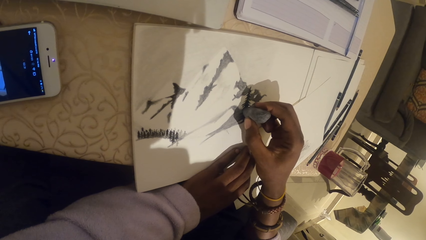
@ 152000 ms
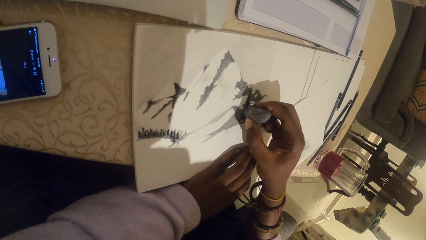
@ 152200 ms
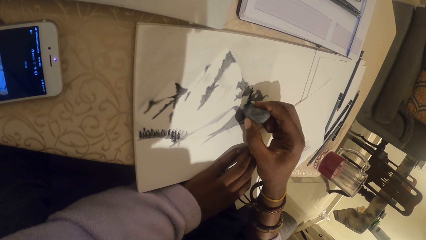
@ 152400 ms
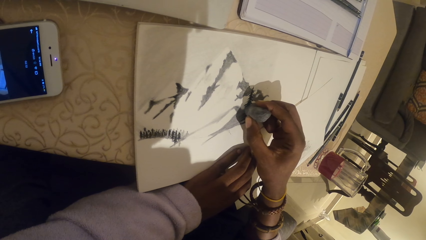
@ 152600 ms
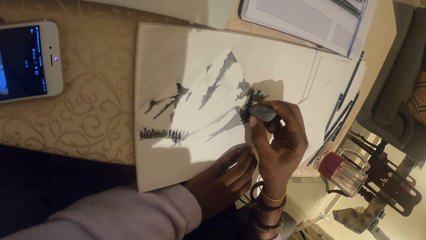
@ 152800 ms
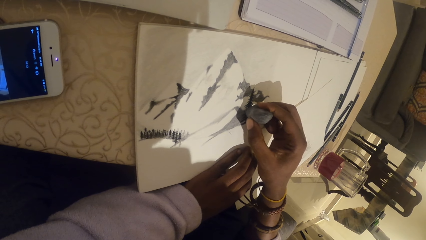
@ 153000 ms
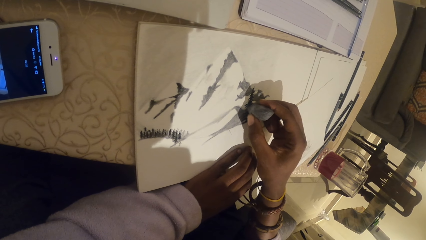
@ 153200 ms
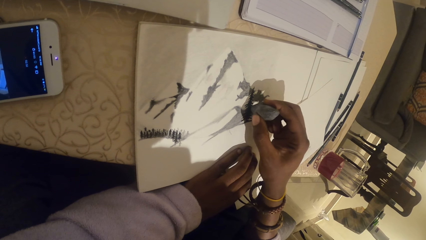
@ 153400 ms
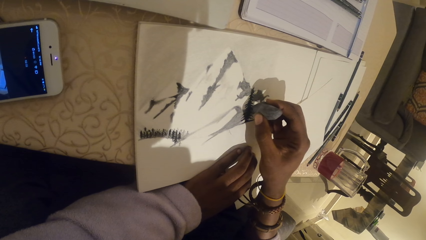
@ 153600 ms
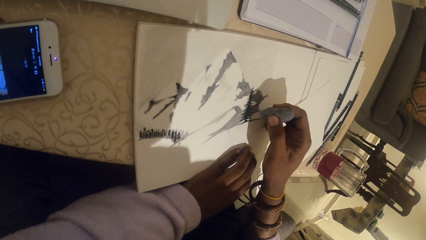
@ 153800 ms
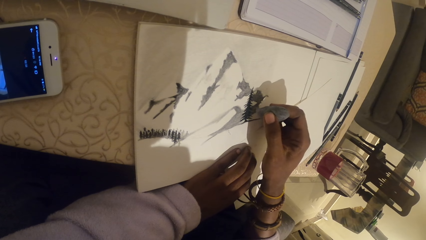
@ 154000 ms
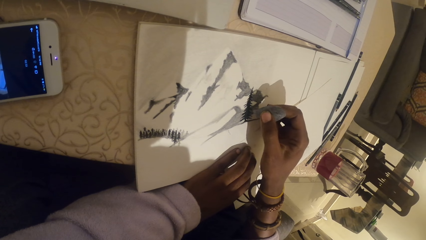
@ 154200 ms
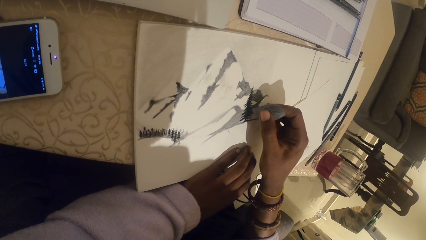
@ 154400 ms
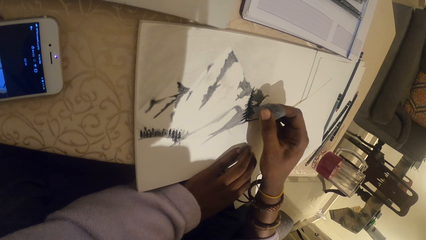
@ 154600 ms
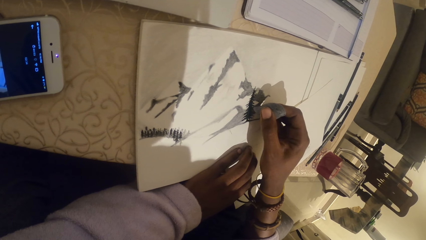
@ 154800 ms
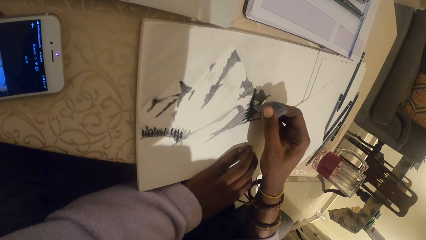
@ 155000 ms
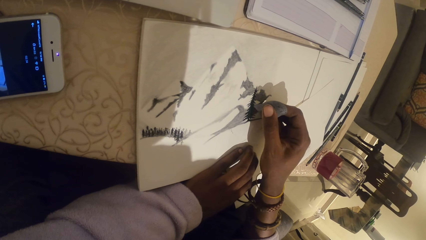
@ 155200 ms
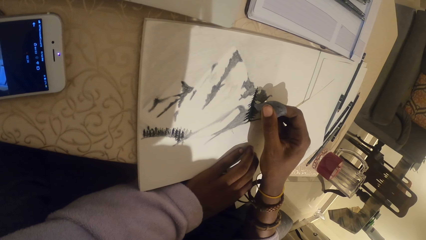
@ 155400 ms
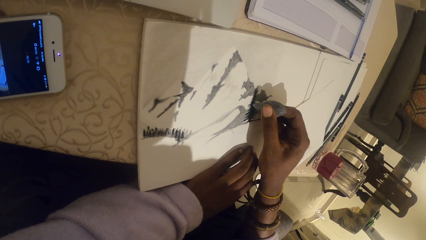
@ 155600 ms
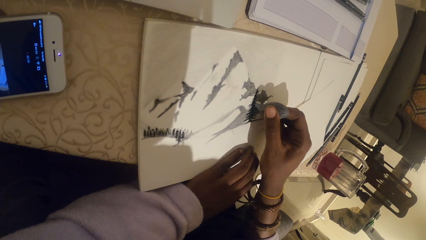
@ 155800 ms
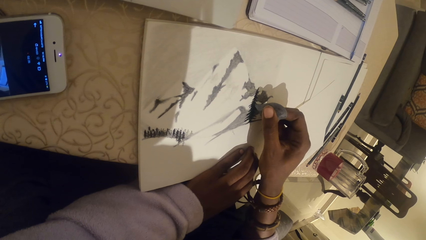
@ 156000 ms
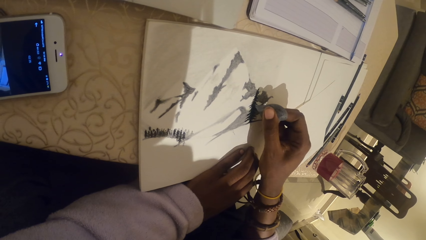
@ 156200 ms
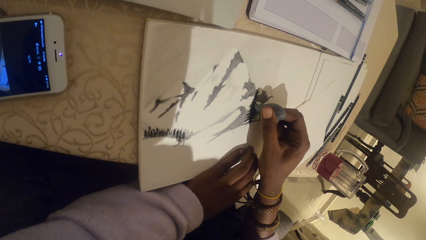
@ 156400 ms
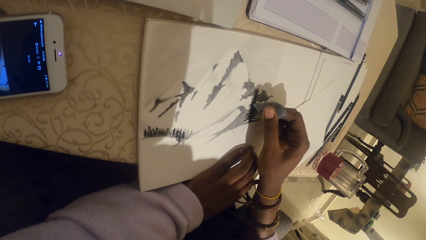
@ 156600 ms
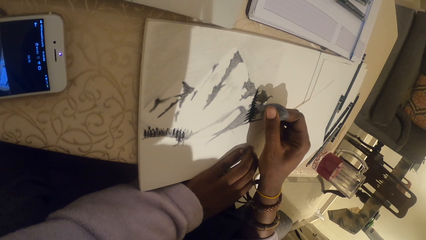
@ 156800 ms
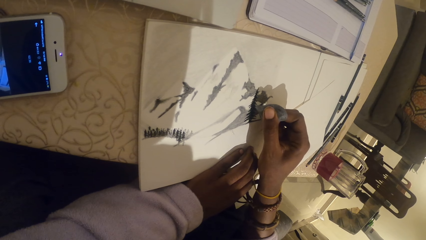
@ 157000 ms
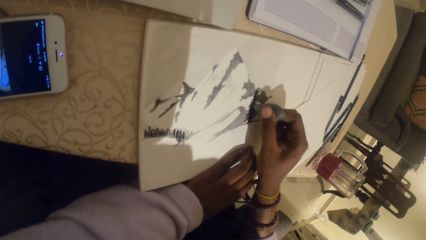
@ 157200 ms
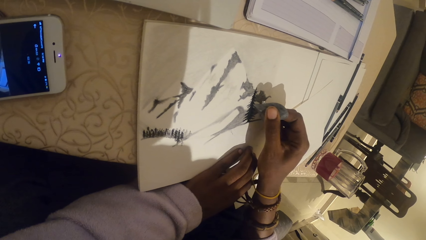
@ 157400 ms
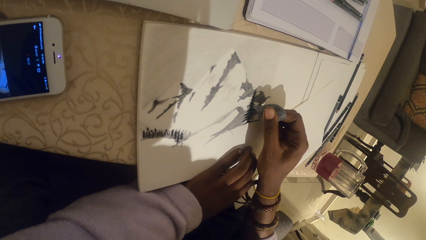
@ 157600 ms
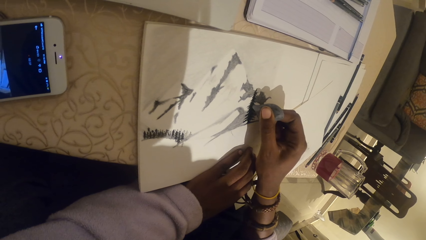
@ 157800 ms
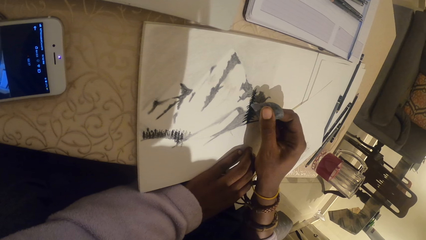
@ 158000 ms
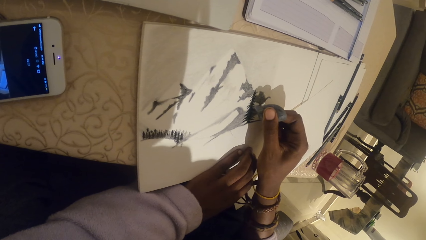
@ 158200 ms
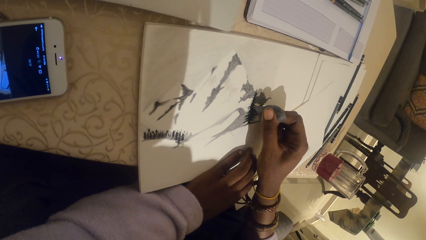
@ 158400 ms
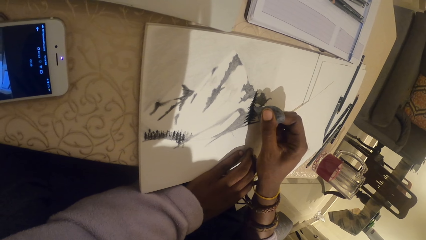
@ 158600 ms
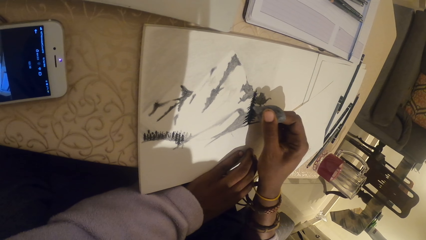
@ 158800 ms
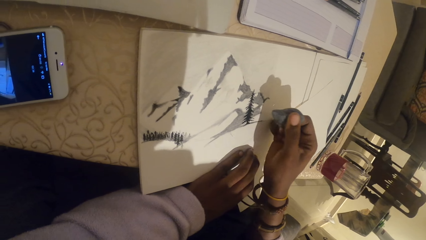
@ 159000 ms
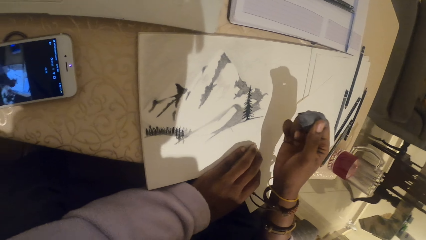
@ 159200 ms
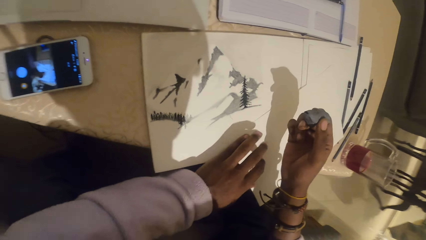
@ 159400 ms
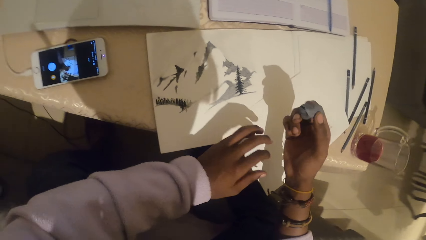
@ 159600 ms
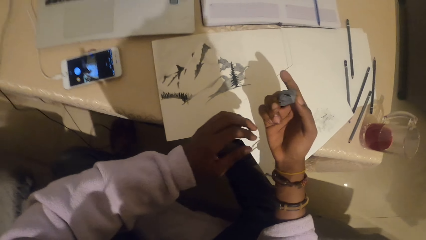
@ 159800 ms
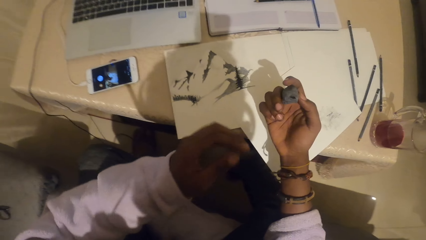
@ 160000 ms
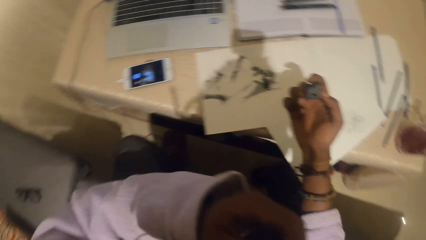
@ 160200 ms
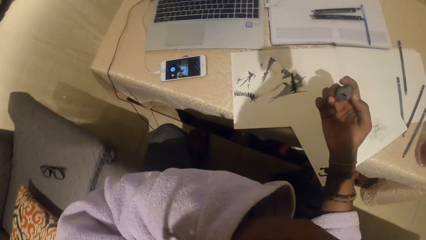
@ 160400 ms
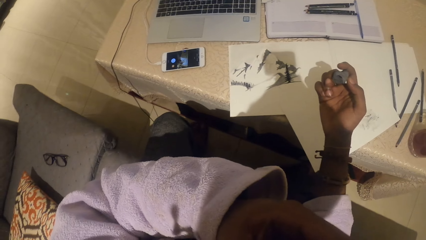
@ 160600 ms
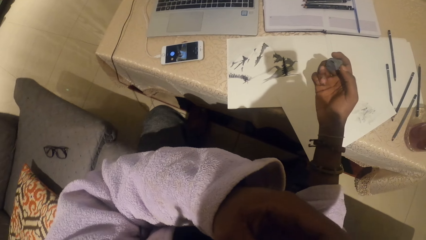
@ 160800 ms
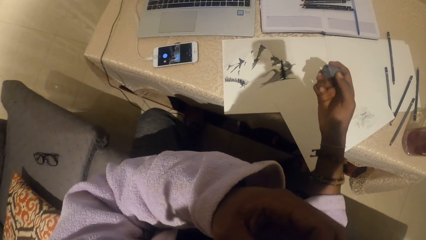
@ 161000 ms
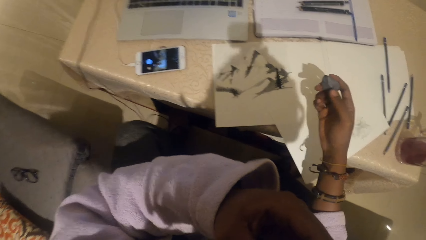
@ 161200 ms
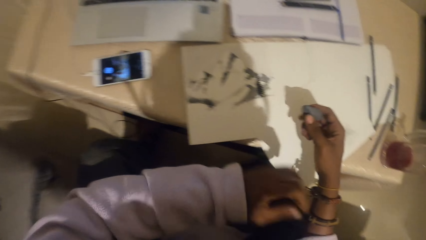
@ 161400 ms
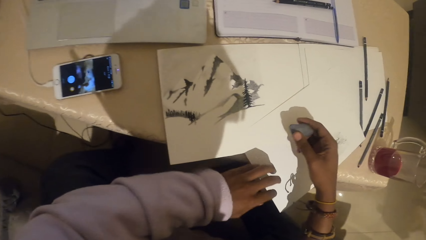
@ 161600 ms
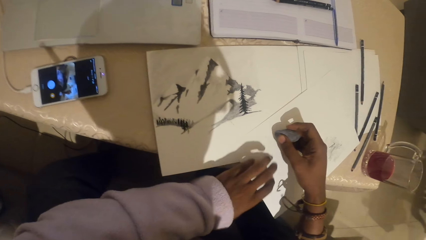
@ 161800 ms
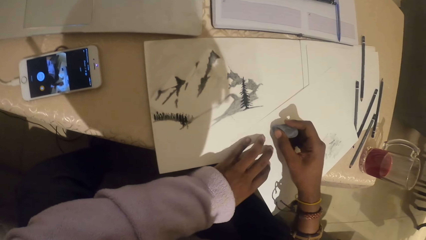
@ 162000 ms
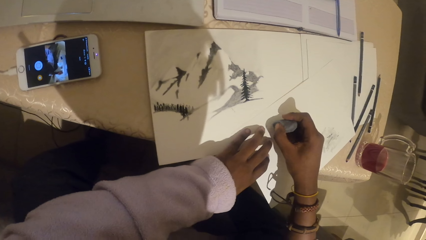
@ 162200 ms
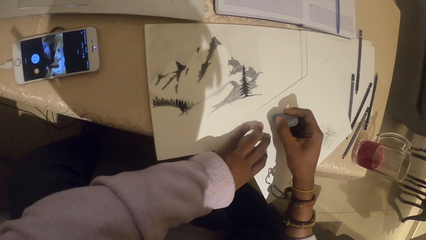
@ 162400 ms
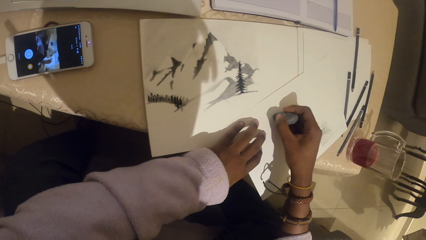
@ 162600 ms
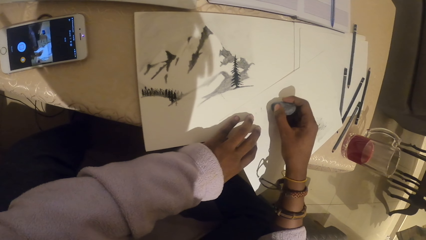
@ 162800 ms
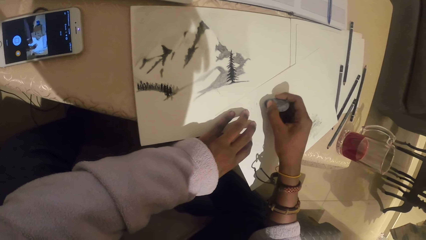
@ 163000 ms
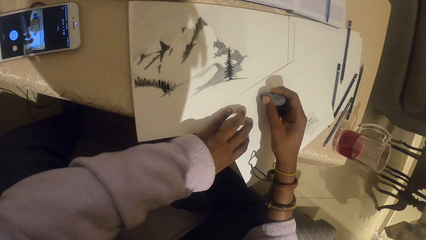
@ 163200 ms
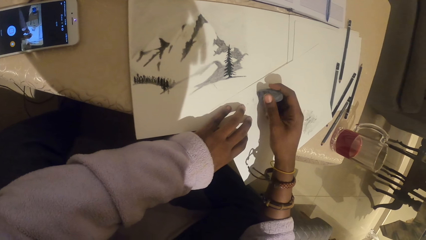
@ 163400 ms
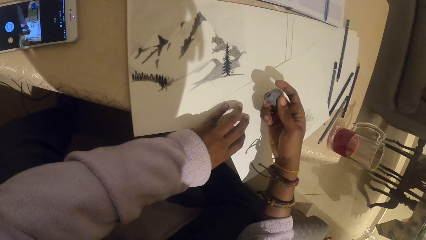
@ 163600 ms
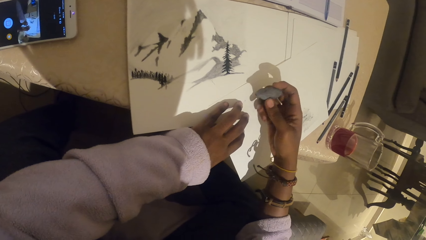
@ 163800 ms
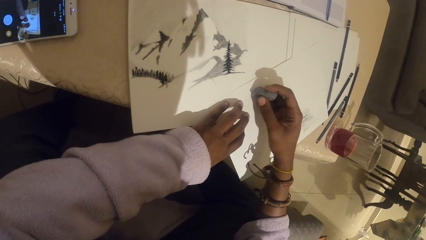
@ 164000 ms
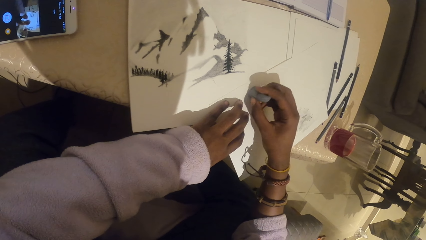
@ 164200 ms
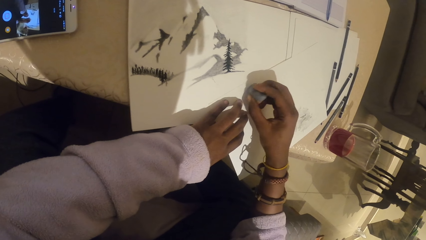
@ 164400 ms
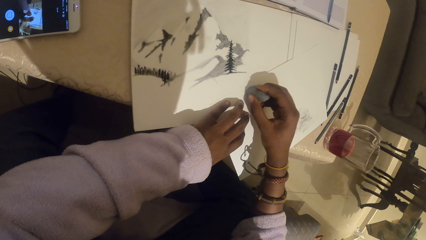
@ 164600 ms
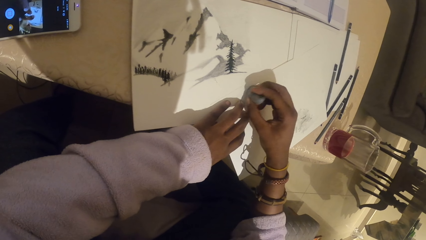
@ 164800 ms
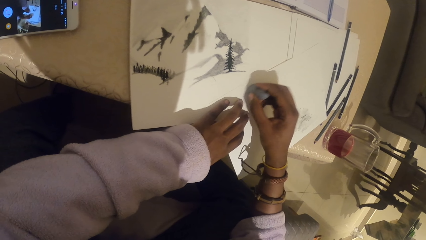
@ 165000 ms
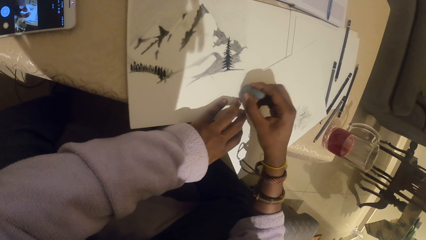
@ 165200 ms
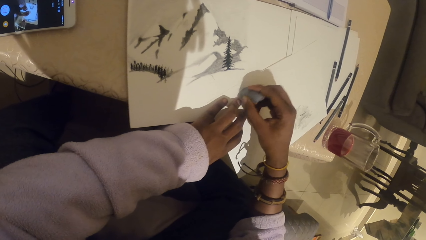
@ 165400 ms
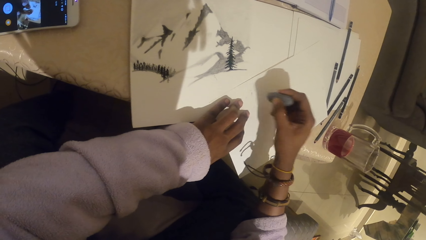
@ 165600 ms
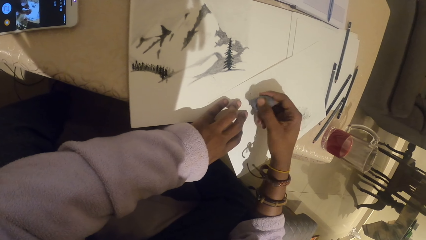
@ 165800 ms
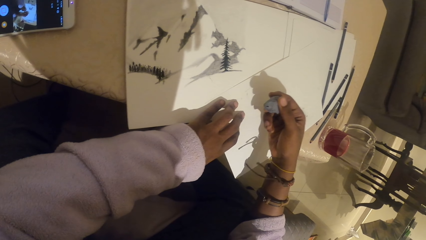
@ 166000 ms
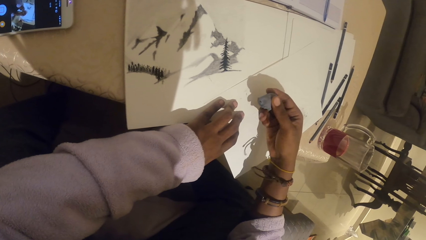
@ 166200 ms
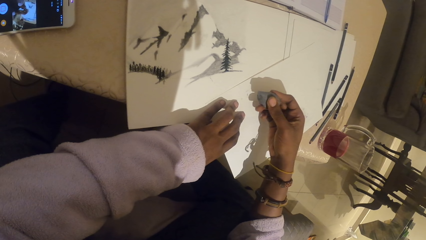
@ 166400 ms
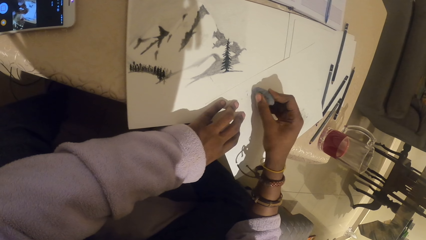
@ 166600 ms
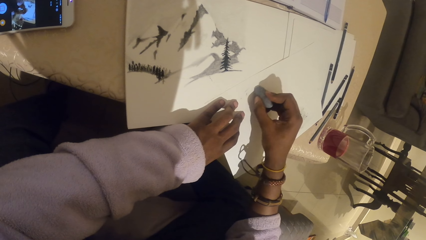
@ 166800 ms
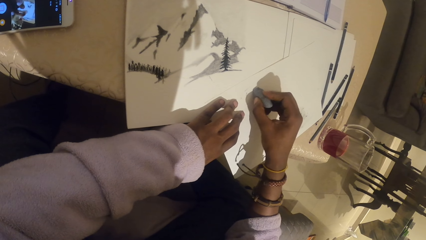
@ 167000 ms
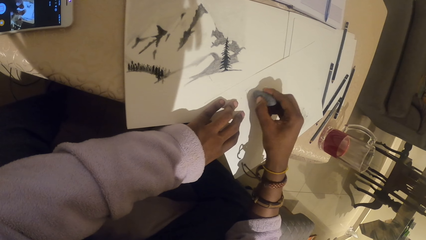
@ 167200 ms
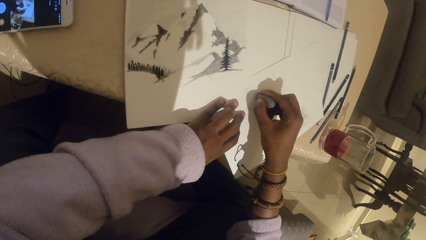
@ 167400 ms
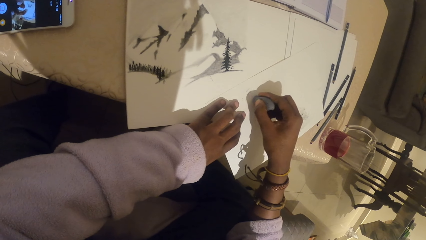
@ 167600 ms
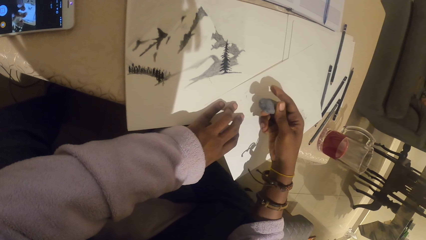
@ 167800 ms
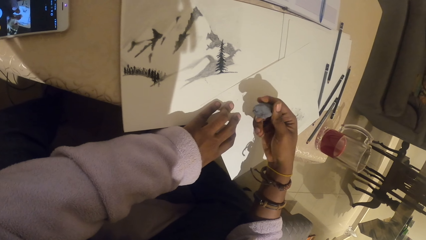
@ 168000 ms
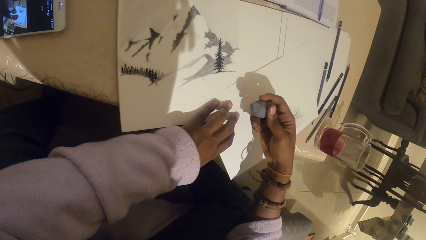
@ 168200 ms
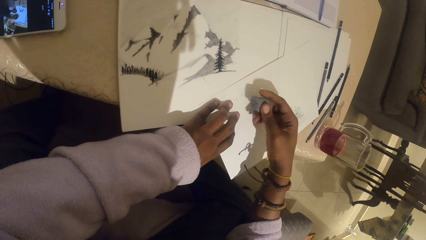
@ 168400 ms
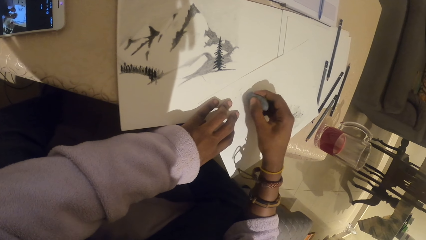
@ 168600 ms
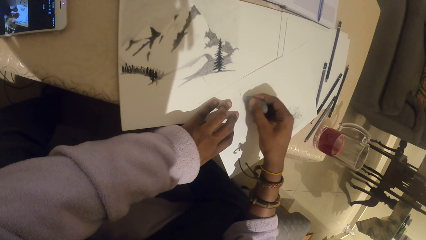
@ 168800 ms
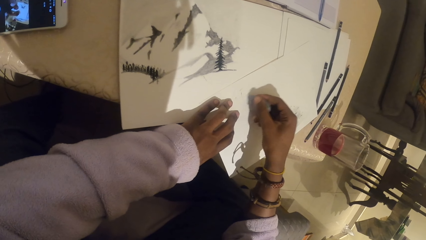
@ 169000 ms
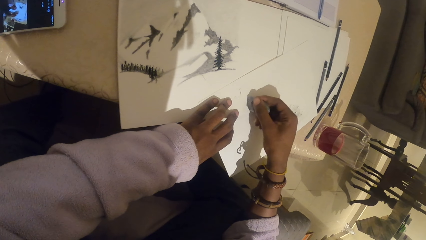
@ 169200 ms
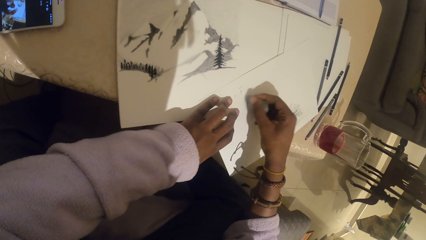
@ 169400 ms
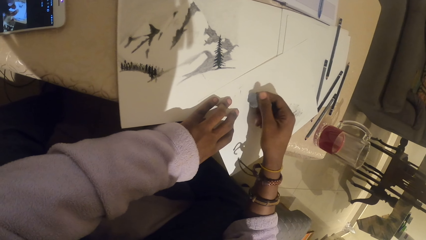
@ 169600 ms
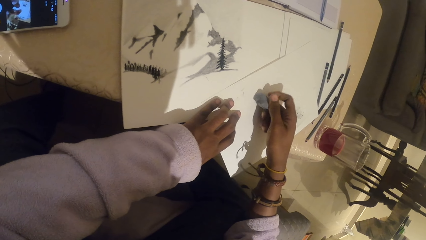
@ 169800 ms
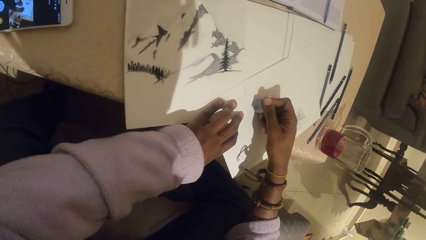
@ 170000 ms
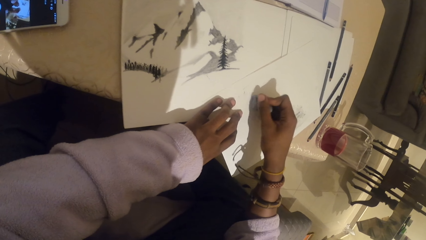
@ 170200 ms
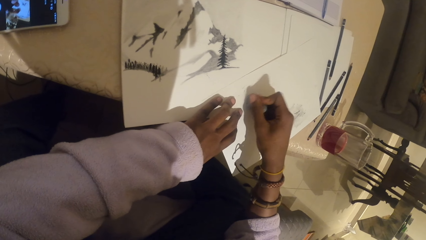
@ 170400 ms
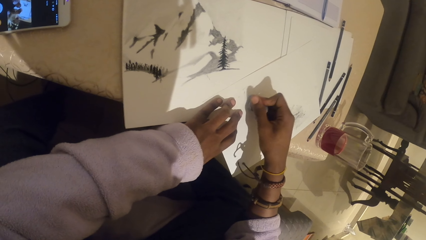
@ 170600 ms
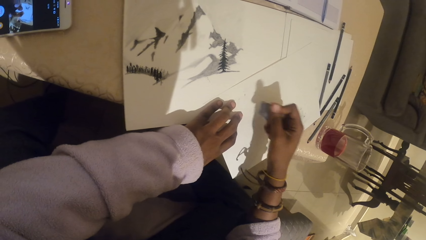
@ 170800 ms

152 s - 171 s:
The camera wearer touches the face. They rub the paper with the plasticine eraser.
